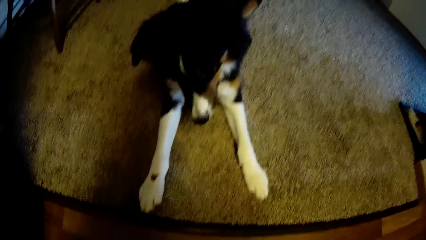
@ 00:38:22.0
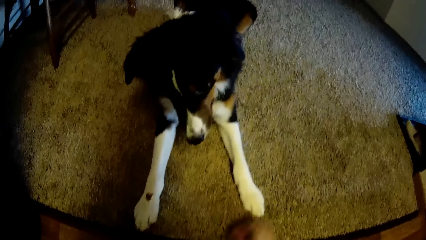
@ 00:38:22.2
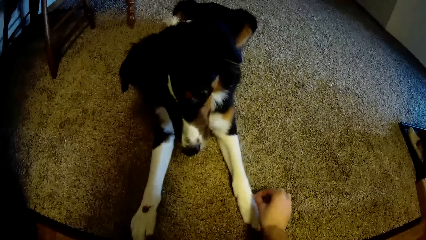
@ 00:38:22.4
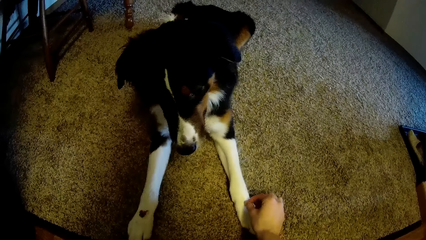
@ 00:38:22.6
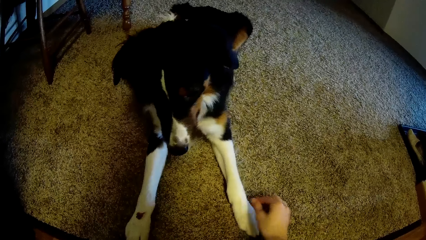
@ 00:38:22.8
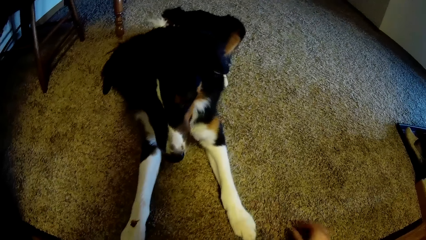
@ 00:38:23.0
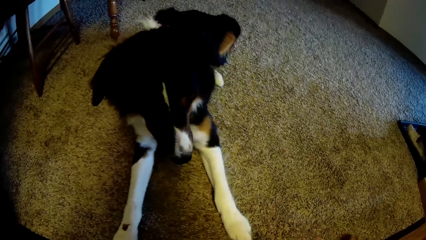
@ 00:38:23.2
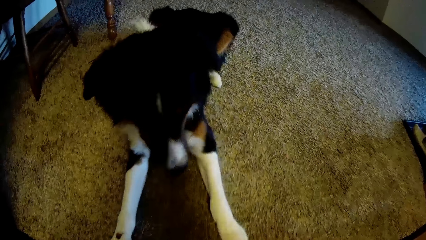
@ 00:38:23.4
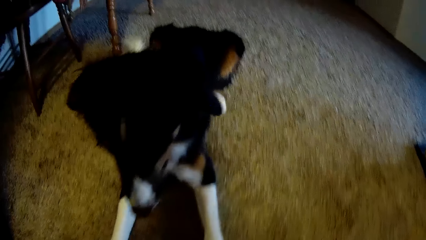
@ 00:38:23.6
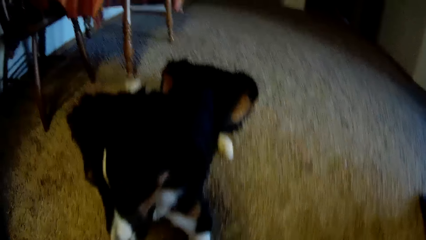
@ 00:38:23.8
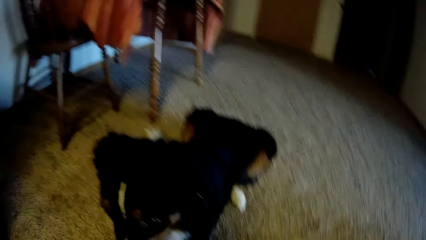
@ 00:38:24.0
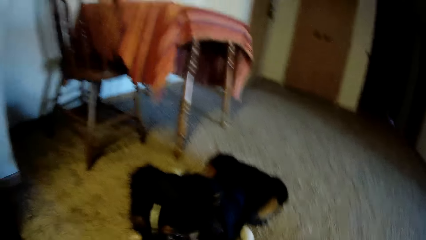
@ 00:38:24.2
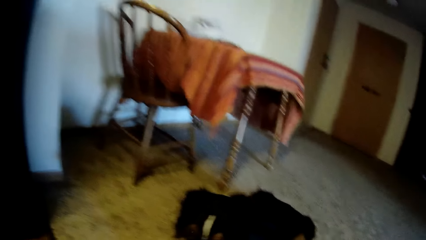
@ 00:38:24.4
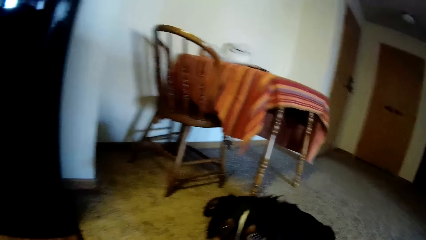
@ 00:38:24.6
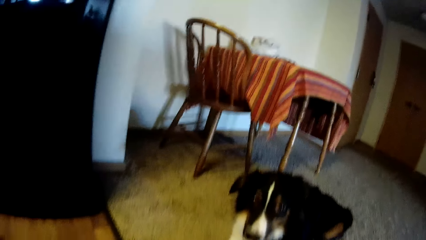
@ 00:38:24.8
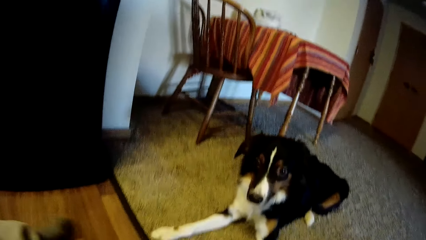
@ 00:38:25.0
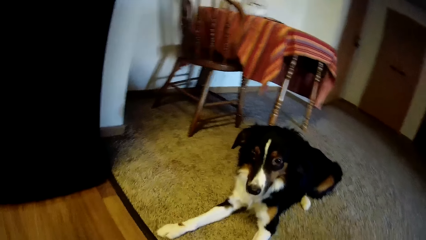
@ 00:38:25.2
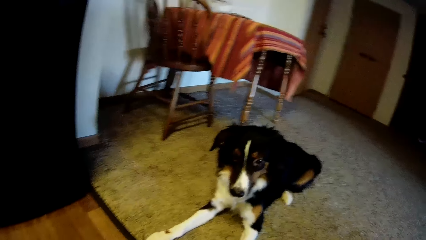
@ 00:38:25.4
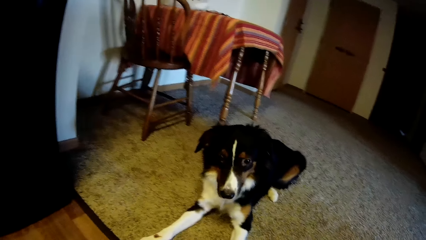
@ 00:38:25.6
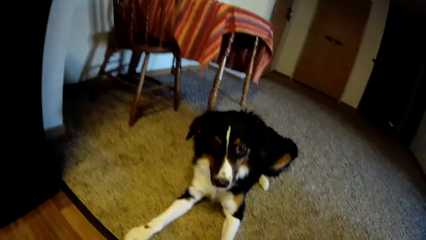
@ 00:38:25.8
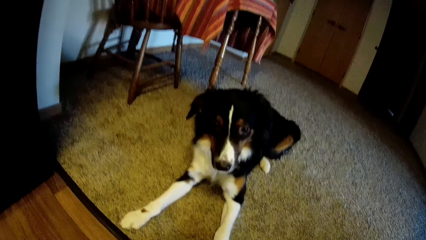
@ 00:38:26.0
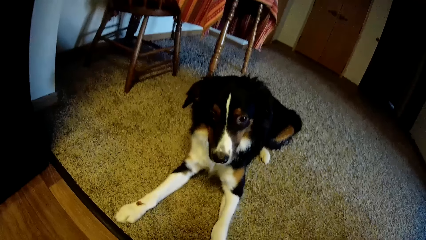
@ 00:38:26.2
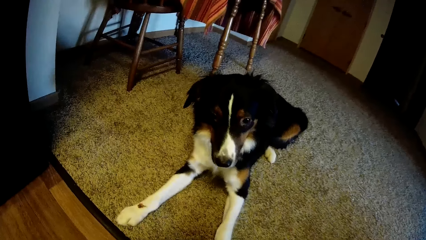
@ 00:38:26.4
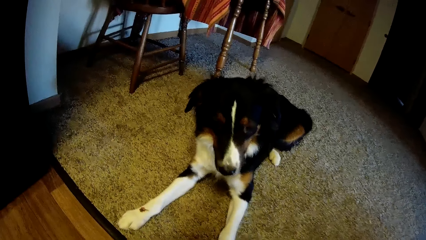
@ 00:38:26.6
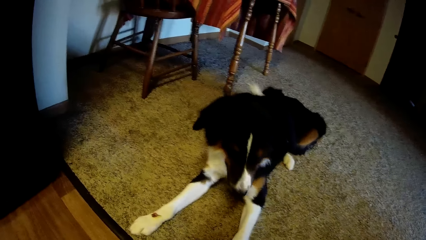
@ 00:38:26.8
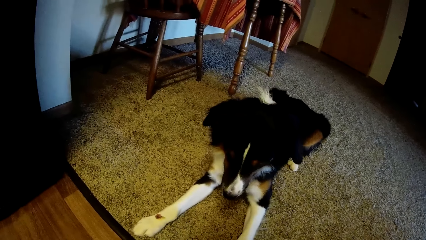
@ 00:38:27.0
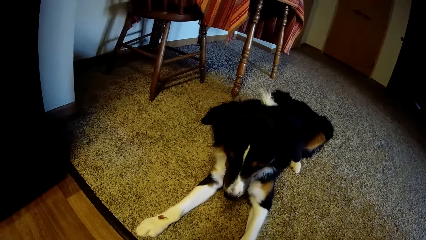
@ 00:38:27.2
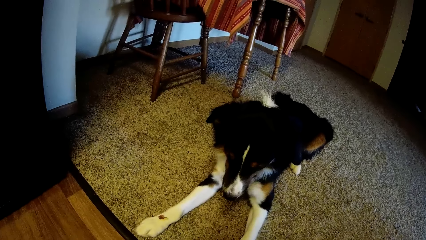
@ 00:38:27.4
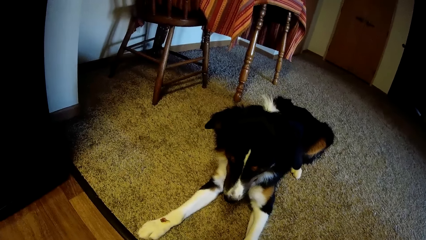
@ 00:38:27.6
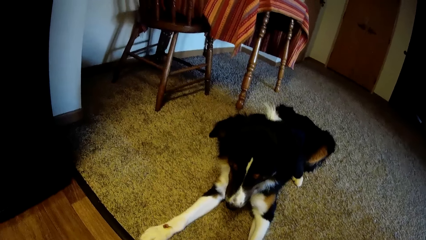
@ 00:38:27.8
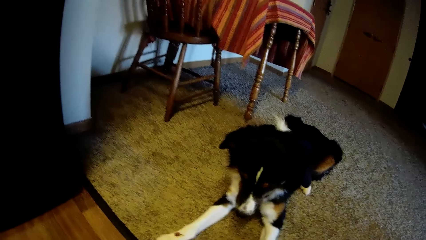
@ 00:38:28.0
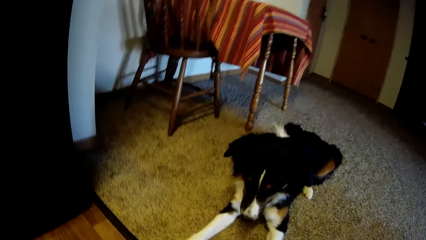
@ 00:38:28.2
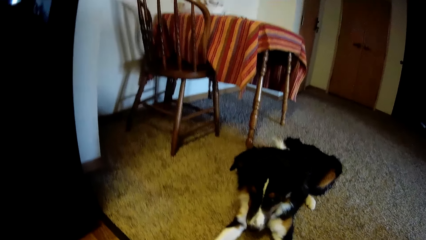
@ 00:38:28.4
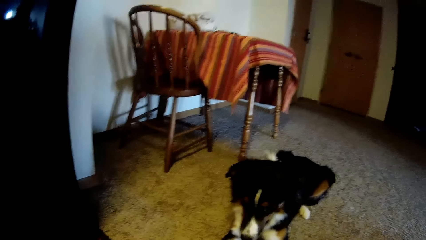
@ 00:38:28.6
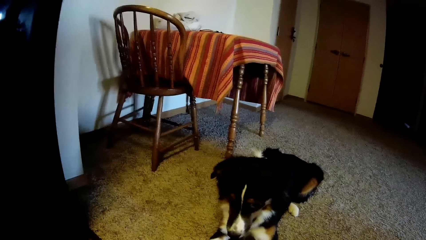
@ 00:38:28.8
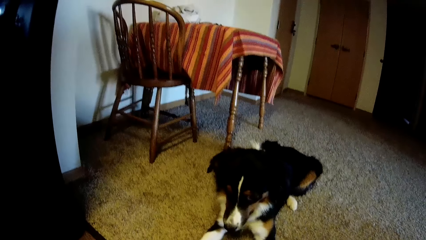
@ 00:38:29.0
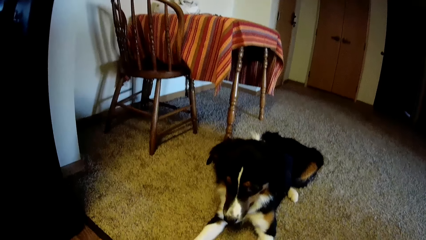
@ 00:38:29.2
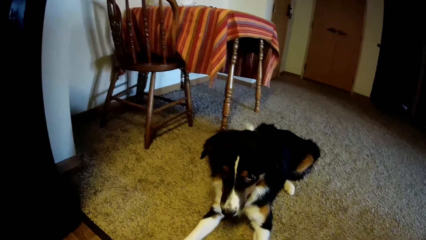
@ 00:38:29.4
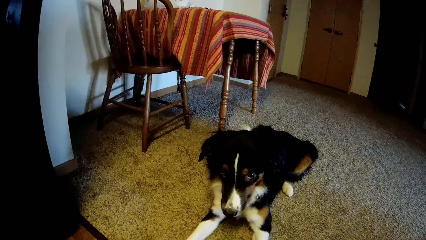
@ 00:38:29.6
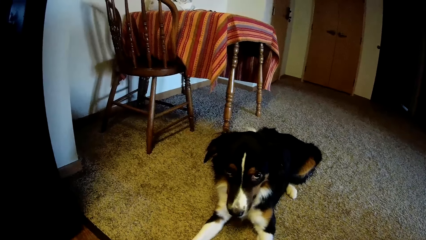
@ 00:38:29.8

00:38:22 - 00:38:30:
The camera wearer touches his dog. They put a piece of pastry on the dog's leg with a hand. They look around a room.

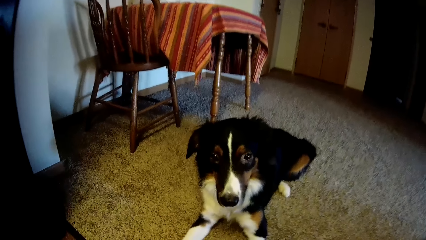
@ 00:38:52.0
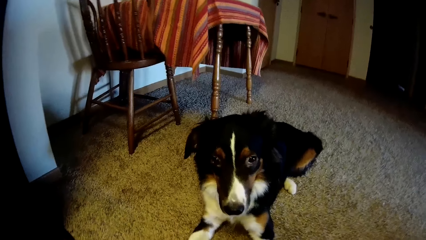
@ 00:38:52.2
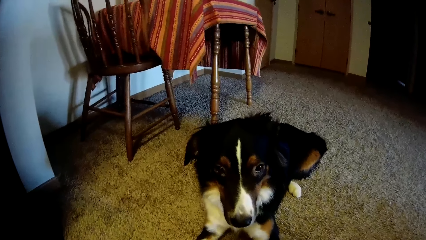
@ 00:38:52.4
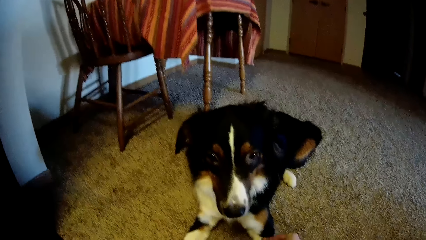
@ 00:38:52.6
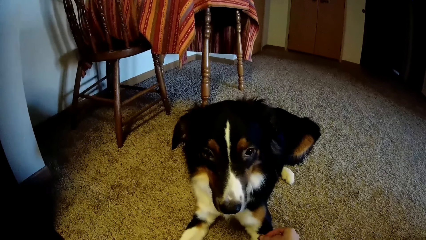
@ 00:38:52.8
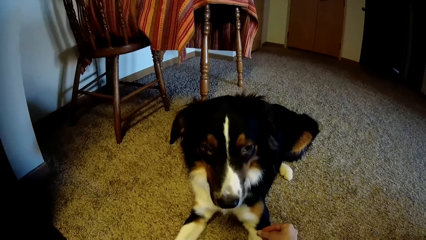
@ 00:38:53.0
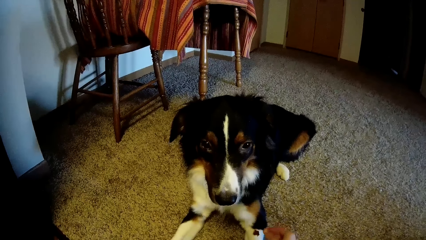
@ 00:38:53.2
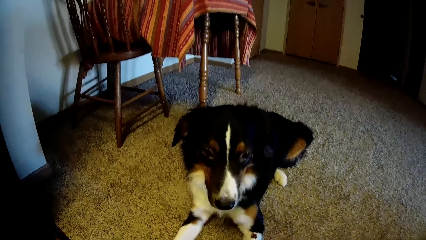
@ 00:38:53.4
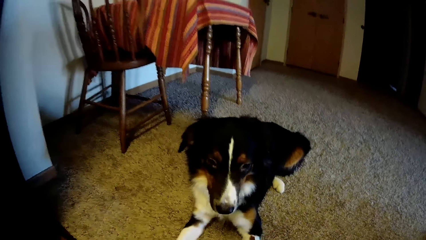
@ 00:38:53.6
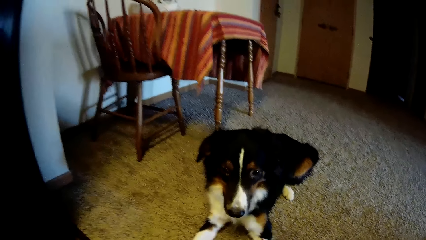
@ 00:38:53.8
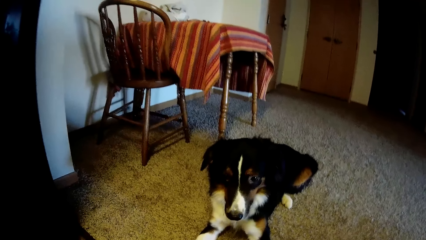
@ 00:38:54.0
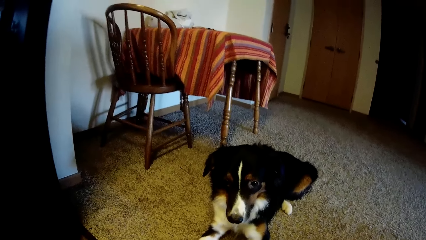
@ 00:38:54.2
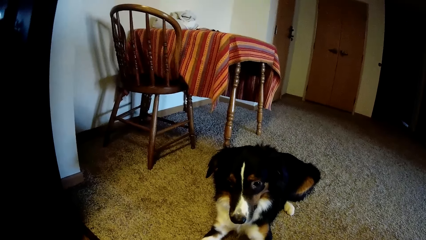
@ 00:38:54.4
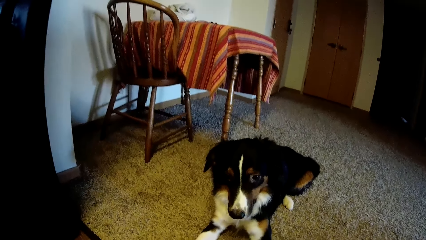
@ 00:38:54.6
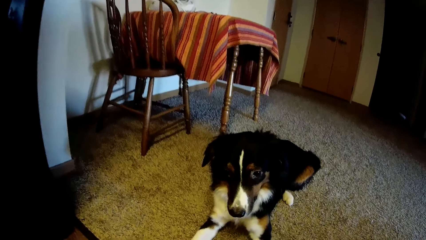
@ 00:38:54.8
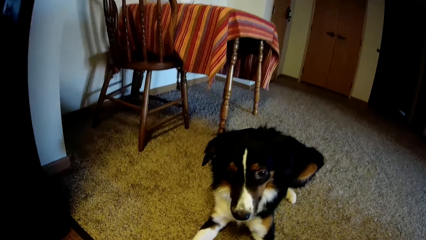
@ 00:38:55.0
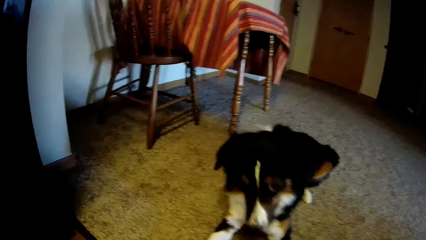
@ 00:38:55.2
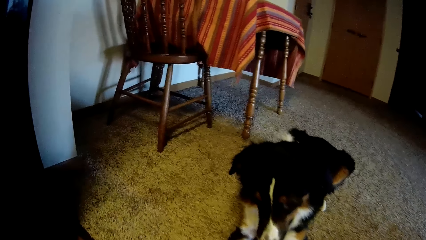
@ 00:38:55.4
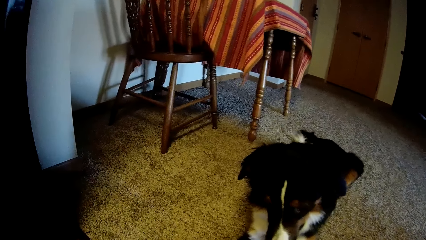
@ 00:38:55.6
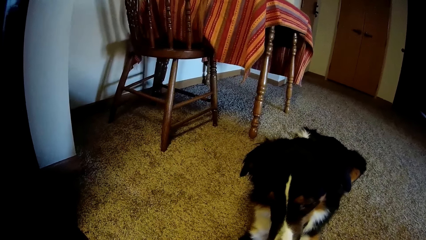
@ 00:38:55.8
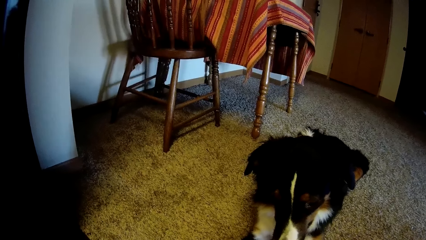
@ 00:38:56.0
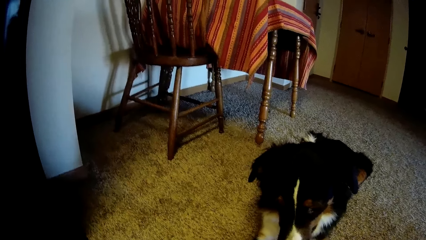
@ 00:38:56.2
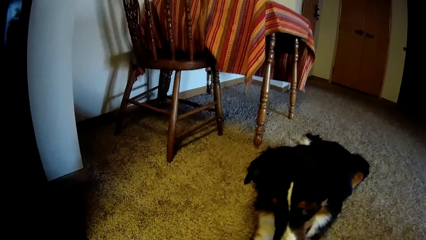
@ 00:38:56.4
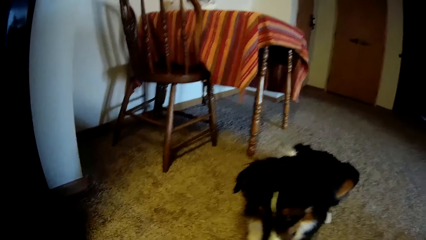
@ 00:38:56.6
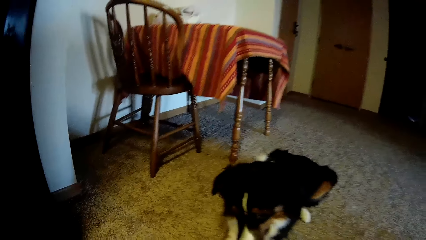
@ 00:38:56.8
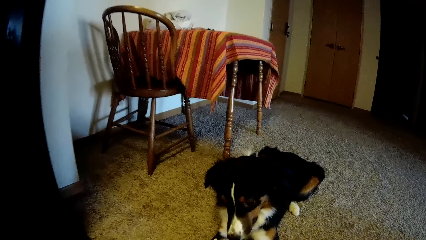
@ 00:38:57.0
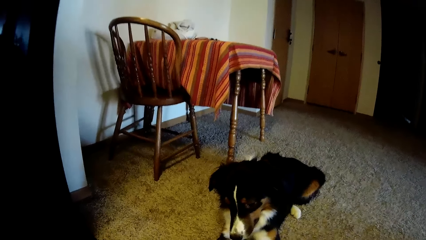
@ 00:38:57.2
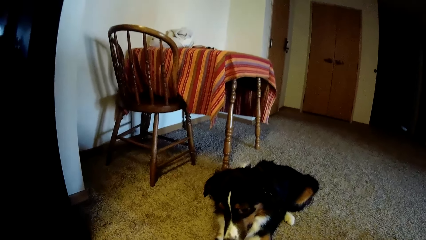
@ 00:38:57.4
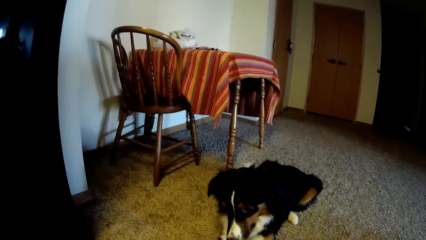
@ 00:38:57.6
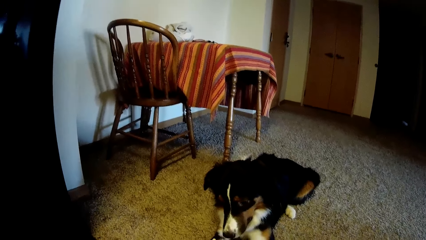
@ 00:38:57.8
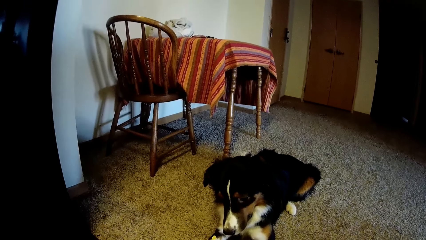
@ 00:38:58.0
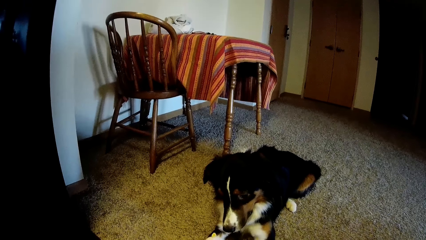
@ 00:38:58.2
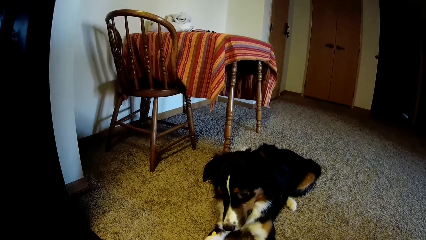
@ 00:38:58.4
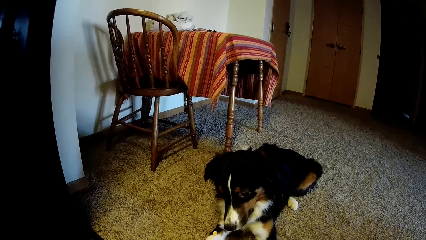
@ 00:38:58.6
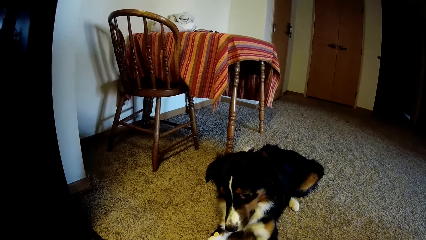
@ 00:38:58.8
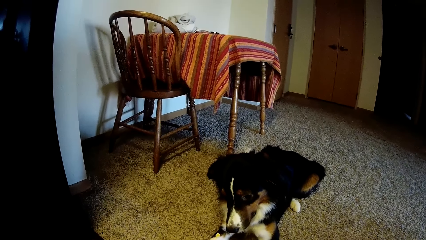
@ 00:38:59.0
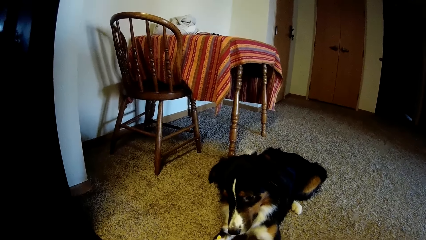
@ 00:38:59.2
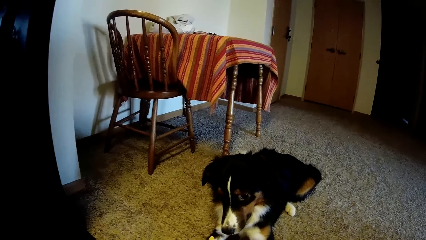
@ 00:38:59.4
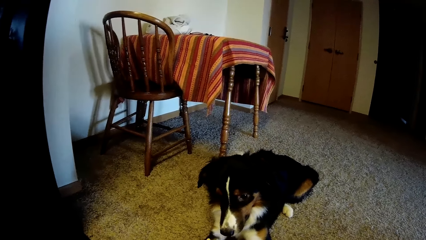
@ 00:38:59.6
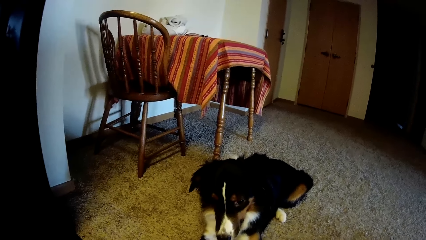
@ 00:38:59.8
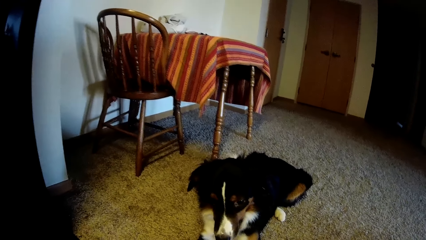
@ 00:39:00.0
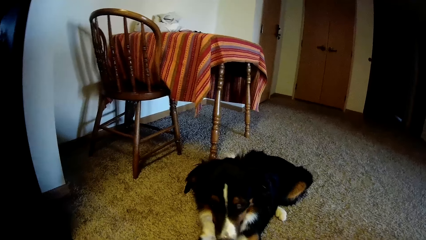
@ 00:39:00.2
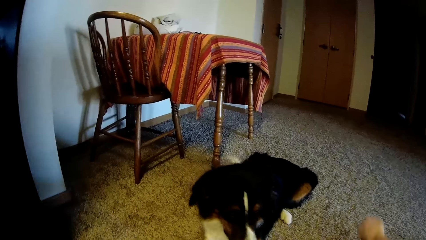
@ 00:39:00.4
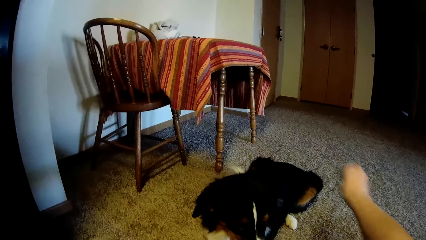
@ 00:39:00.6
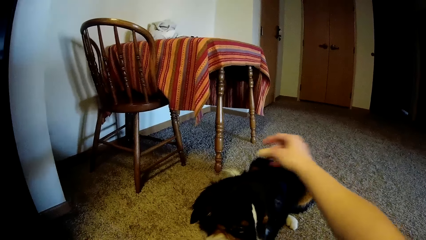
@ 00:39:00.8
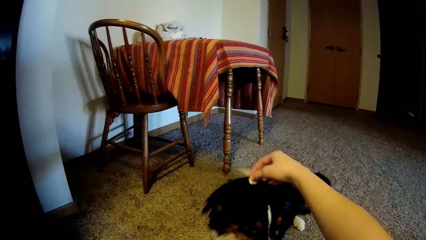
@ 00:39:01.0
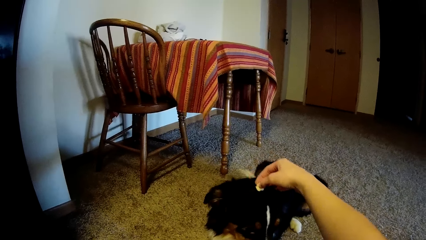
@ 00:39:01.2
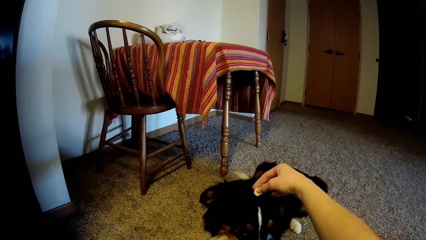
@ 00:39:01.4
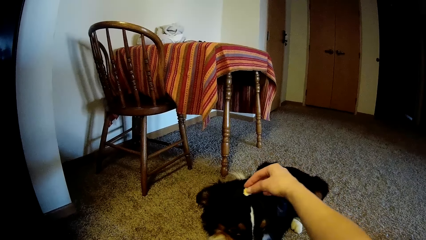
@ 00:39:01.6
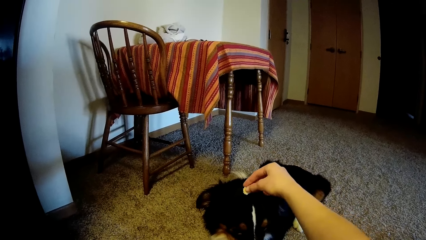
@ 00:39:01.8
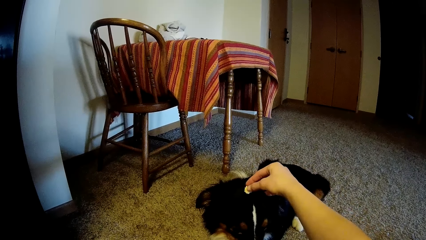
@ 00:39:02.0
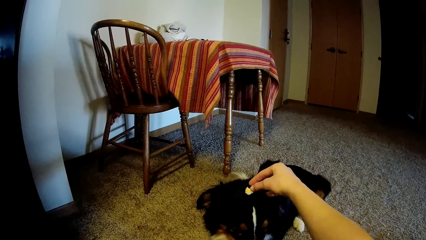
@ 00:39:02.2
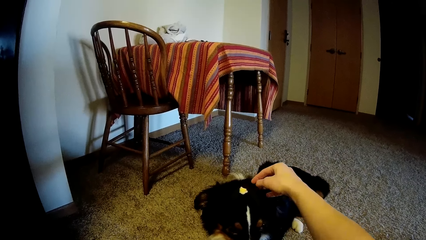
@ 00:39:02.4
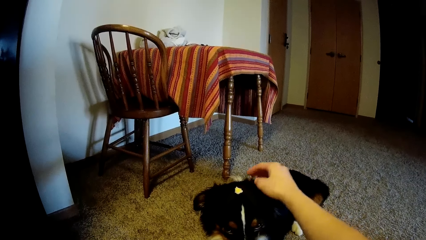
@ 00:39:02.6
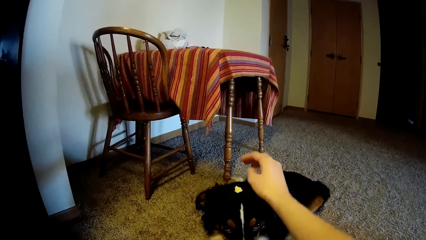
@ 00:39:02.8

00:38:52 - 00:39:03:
The camera wearer puts a piece of pastry on a dog's leg with a hand. They look around a room. They put the piece of pastry on the dog's head with a hand.
